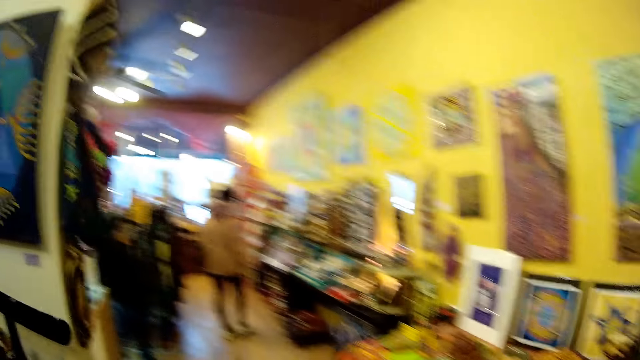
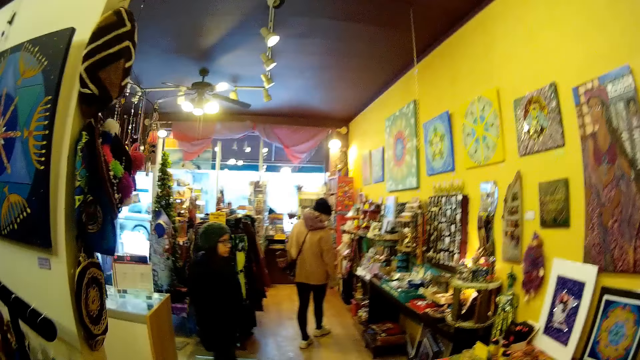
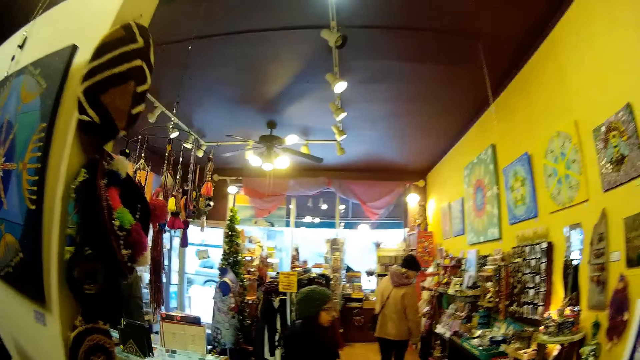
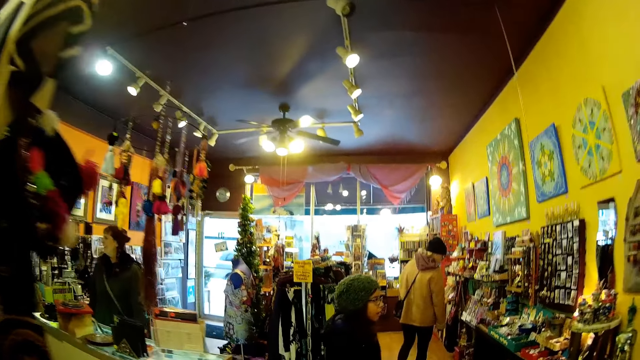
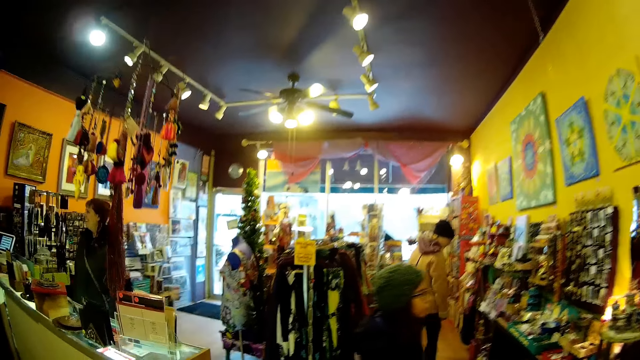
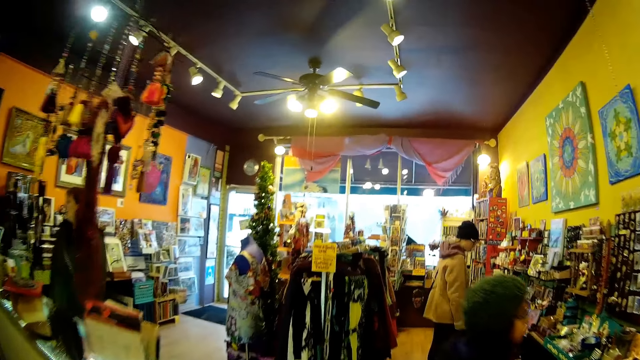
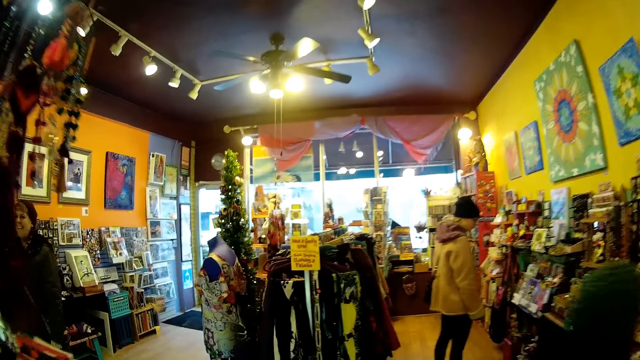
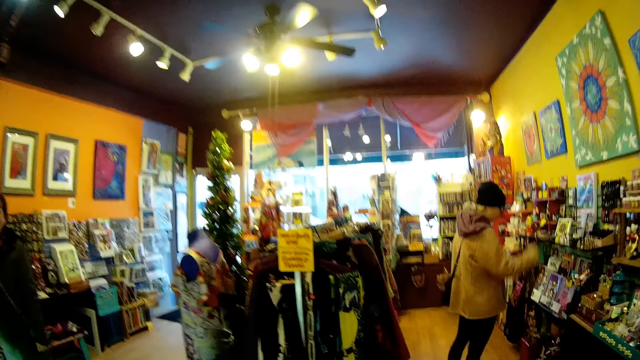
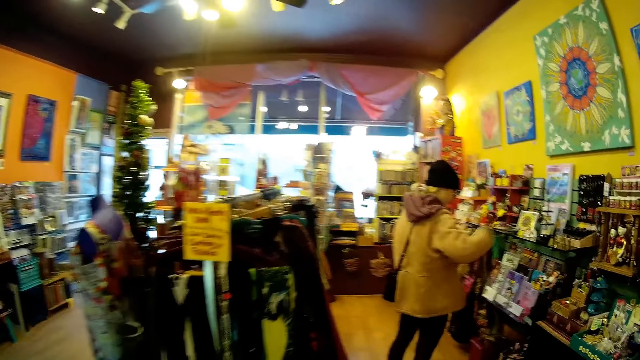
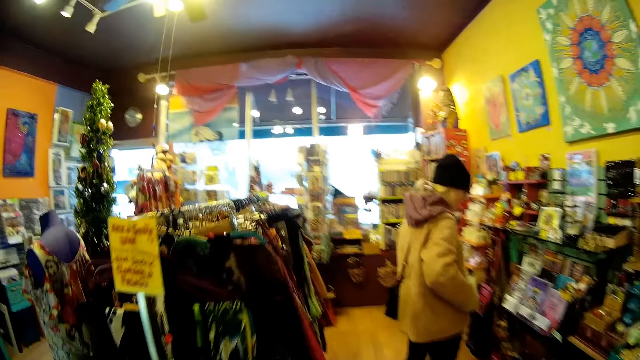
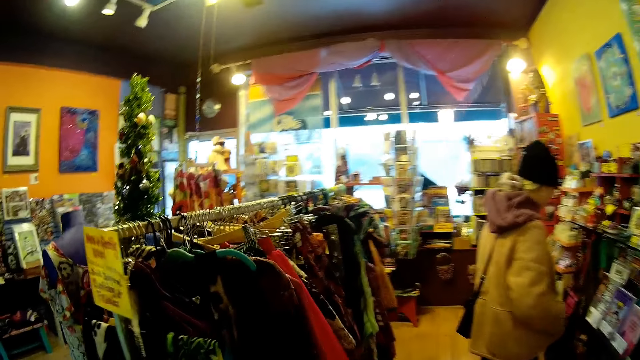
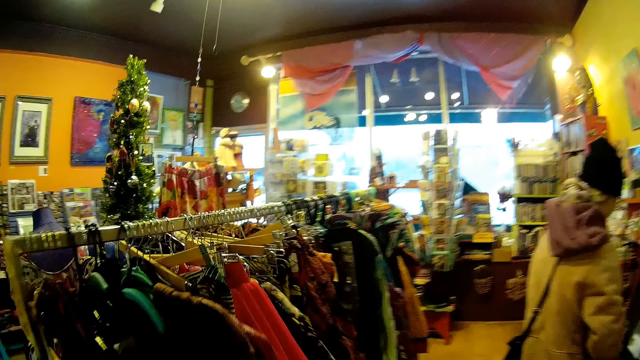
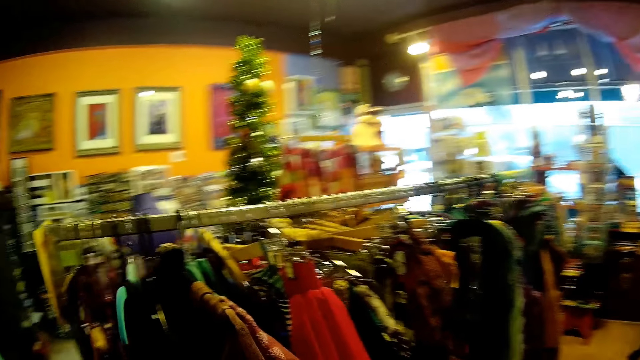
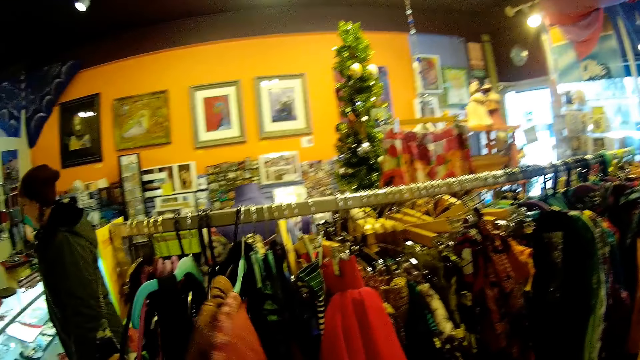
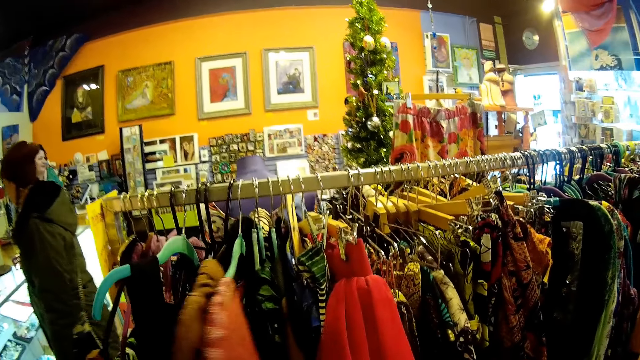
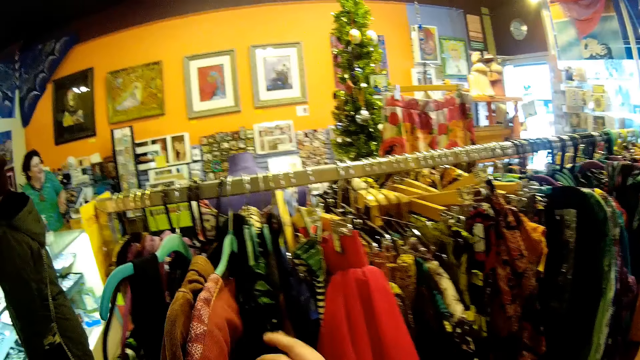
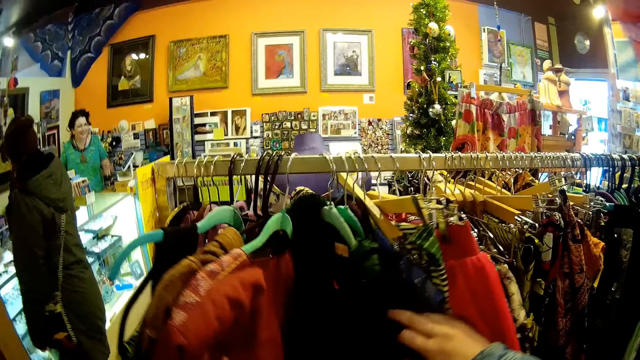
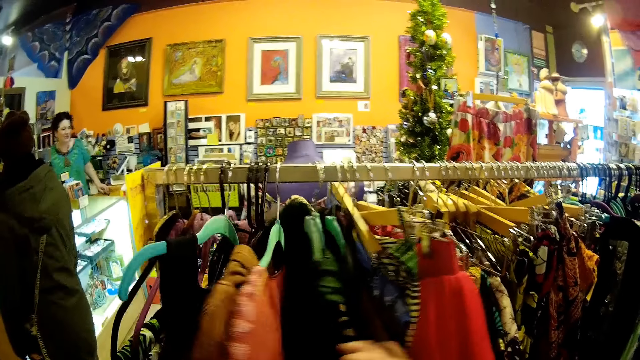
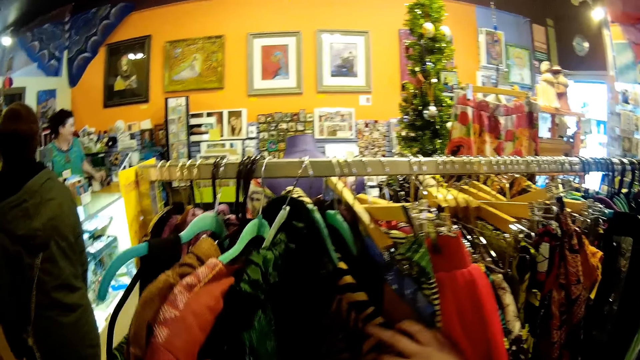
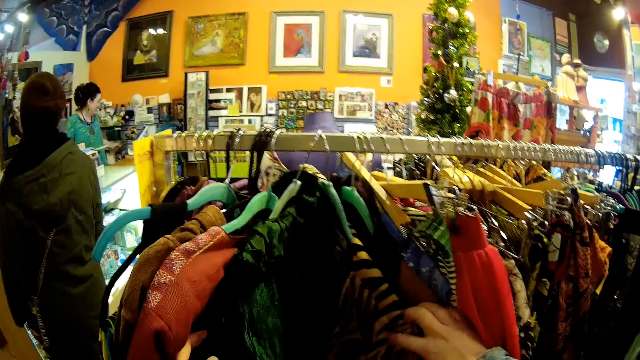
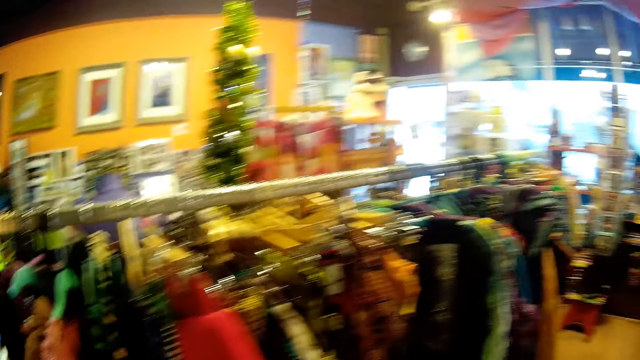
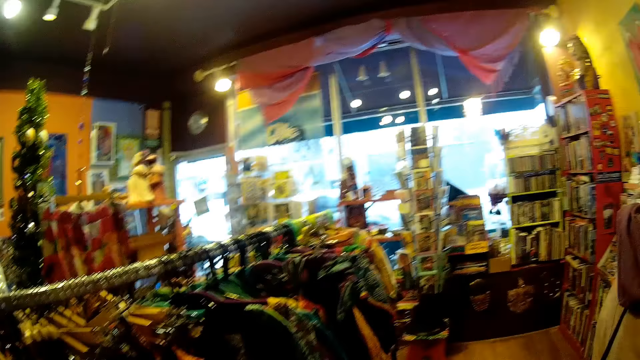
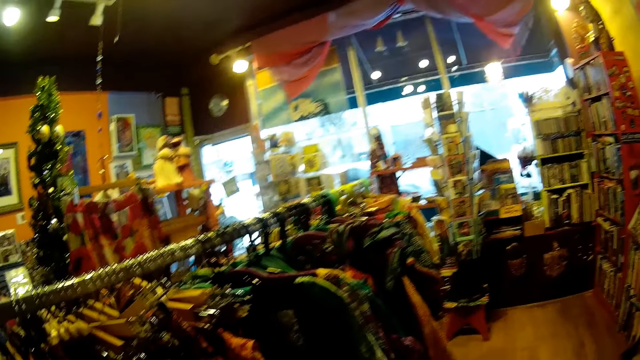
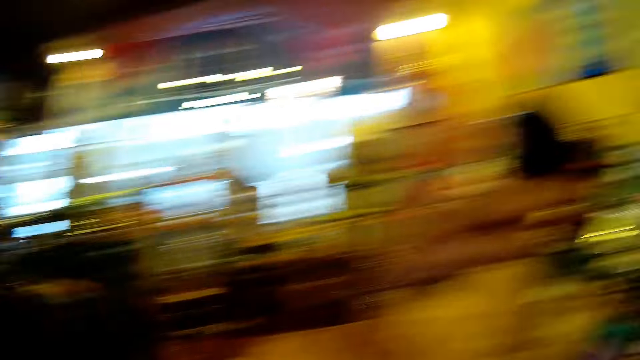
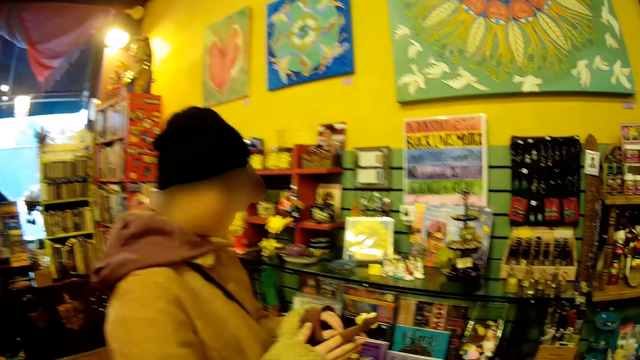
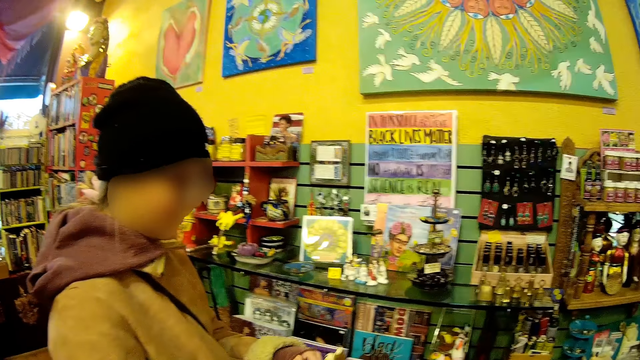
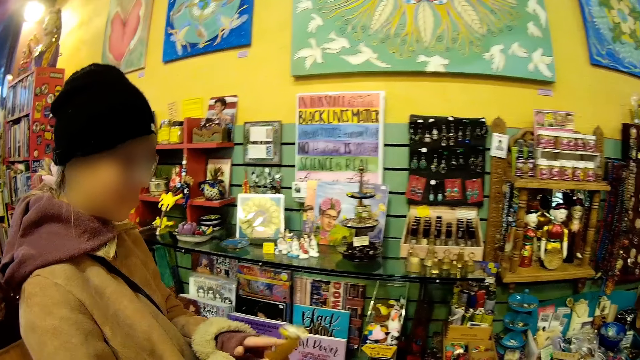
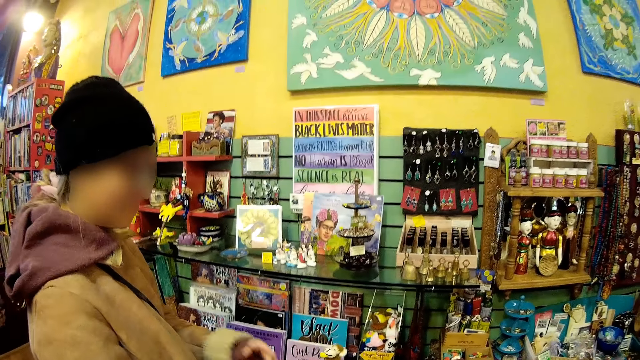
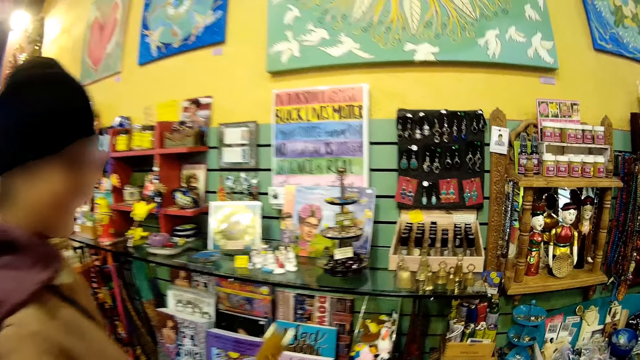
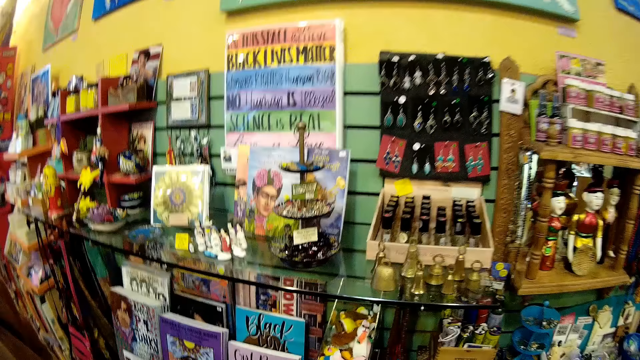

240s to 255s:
A person looks at something. Another person moves in the gallery store. The first person stares at something. The camera wearer walks past a girl. The first person pockets. A third person walks around the gallery store. The camera wearer checks some clothes on the hanger with her hands. A cashier does something. The camera wearer looks around the gallery store. She interacts with another girl. The first person holds something.

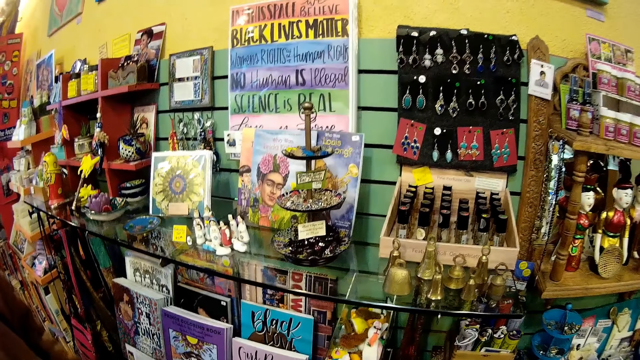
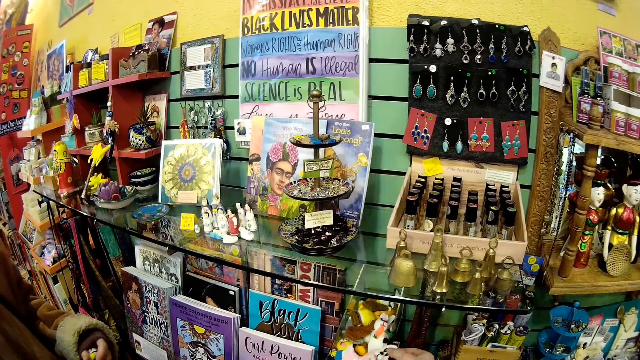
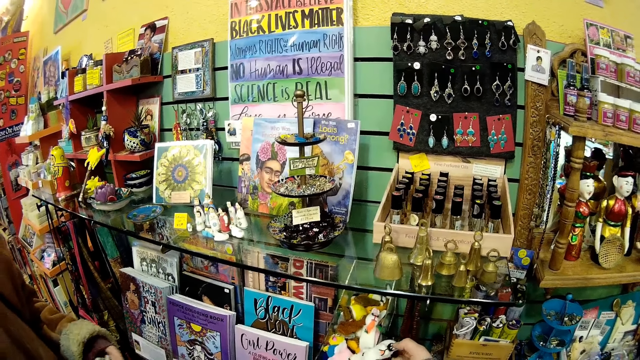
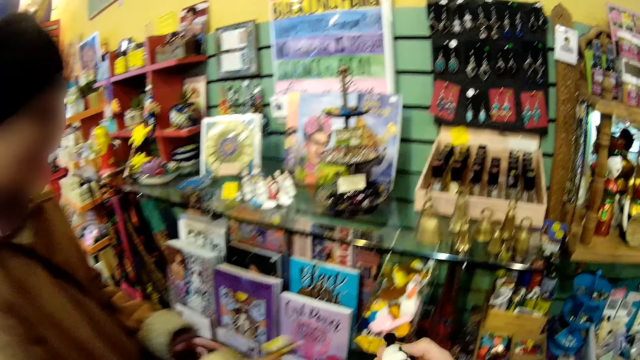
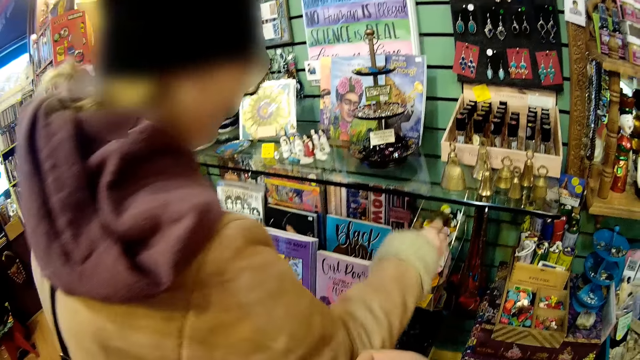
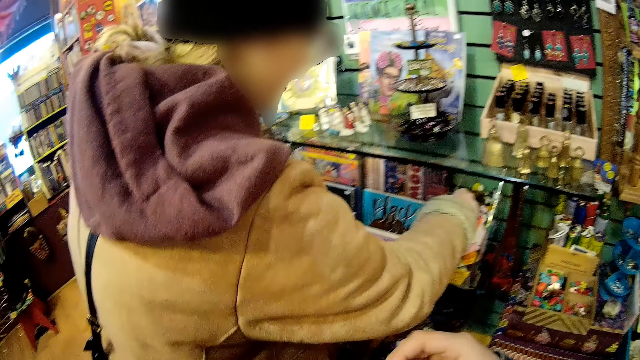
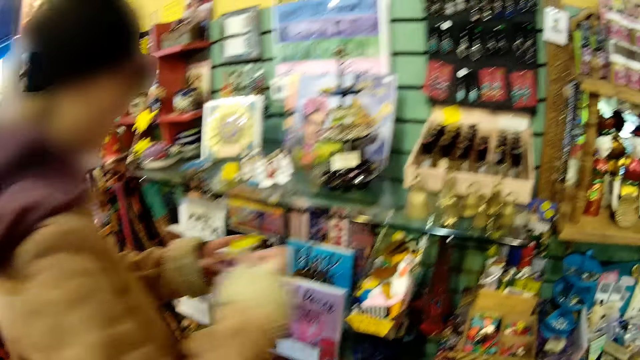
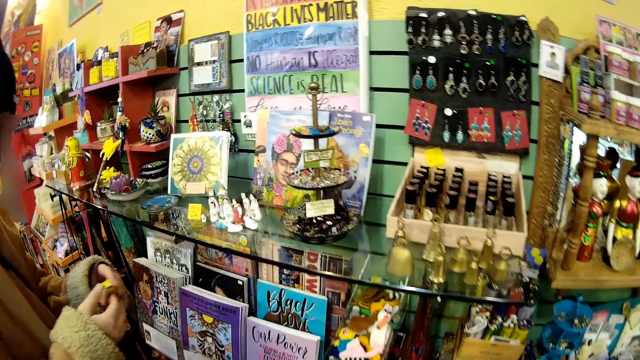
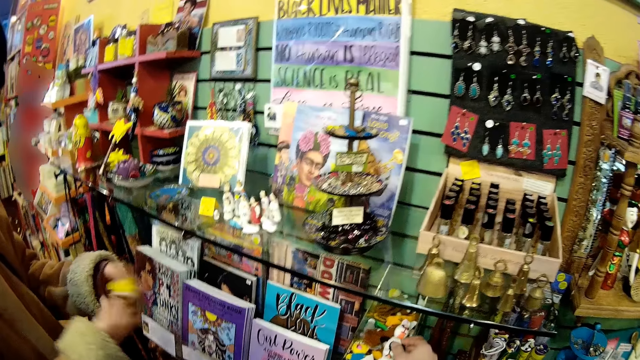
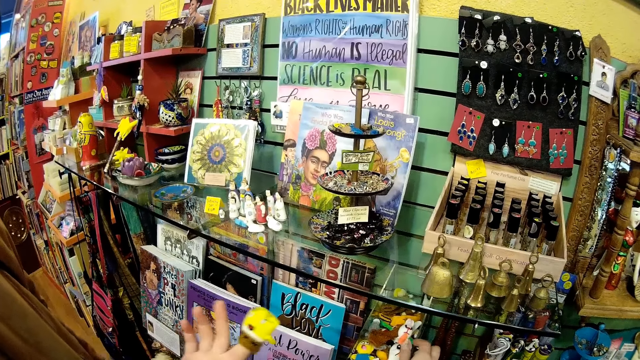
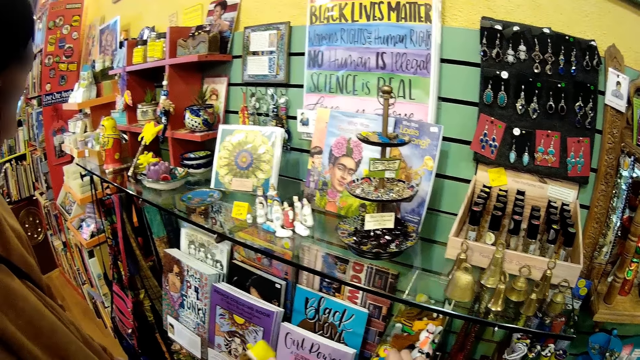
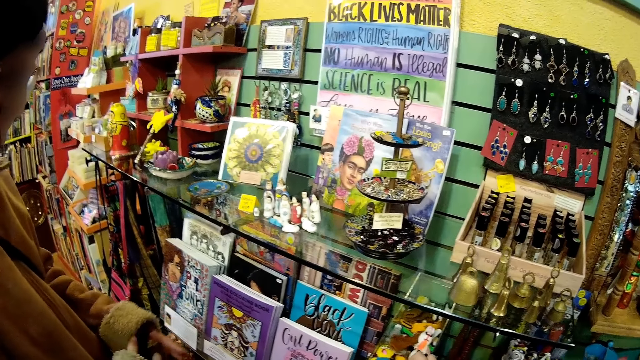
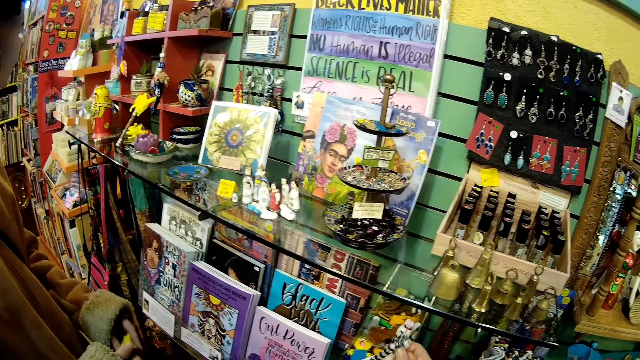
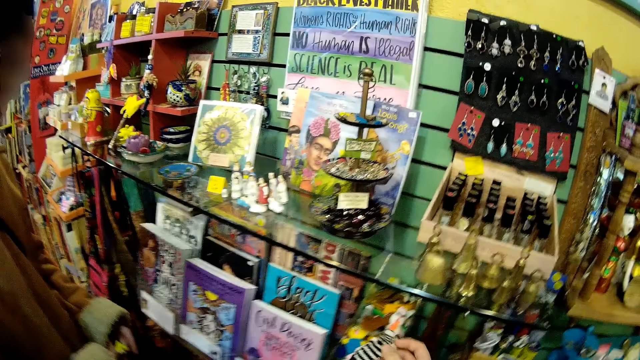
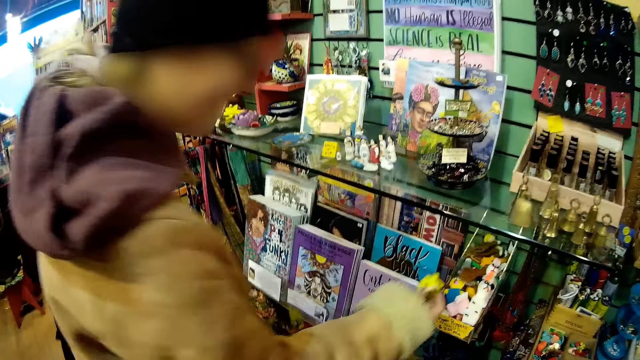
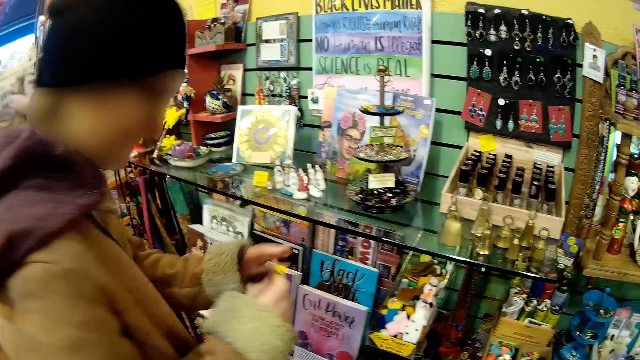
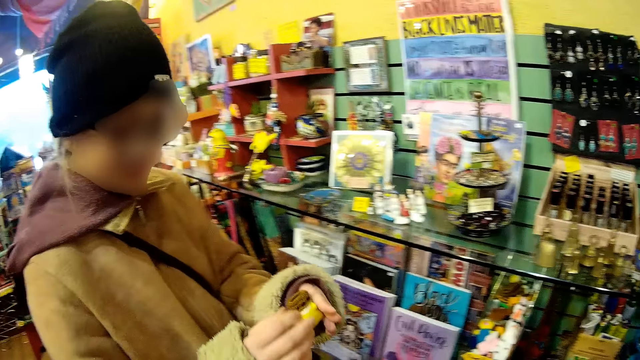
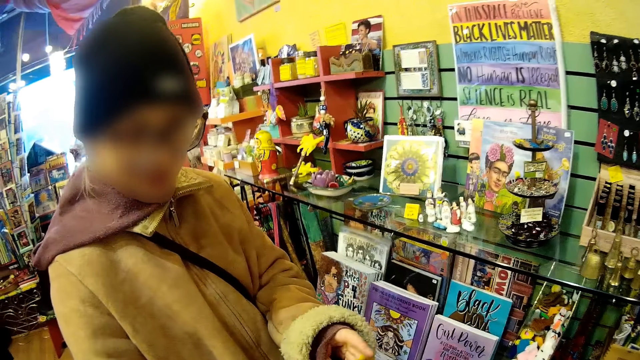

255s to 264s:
A person picks something. The person fits something on the finger. The person checks something.
